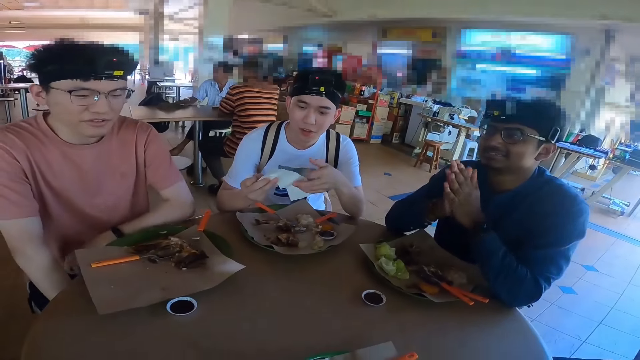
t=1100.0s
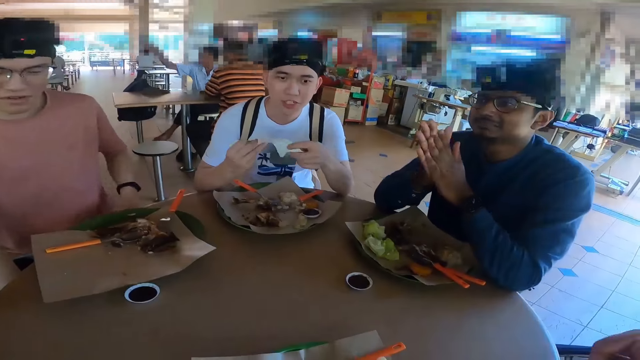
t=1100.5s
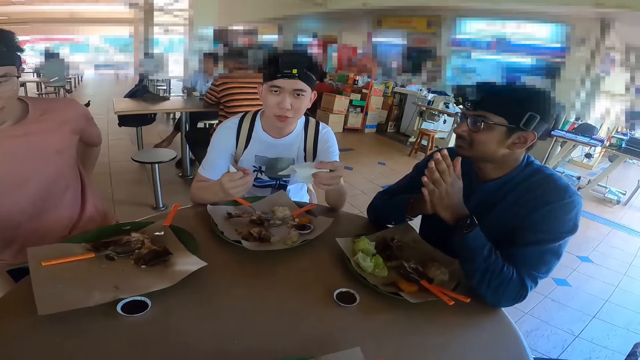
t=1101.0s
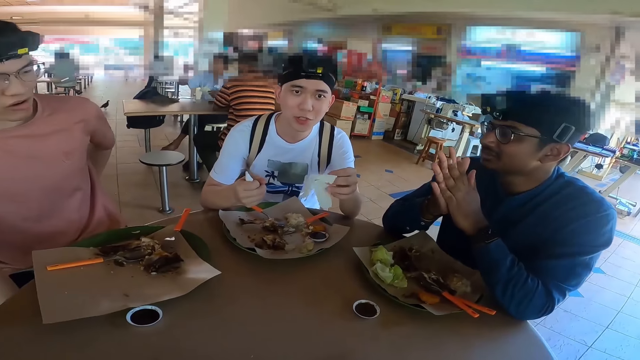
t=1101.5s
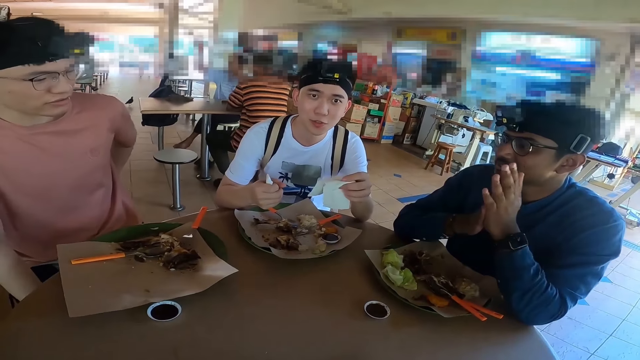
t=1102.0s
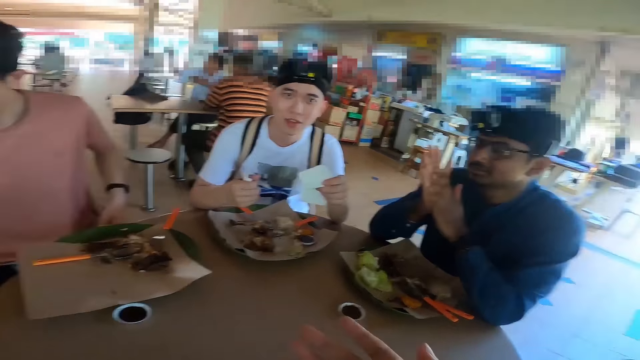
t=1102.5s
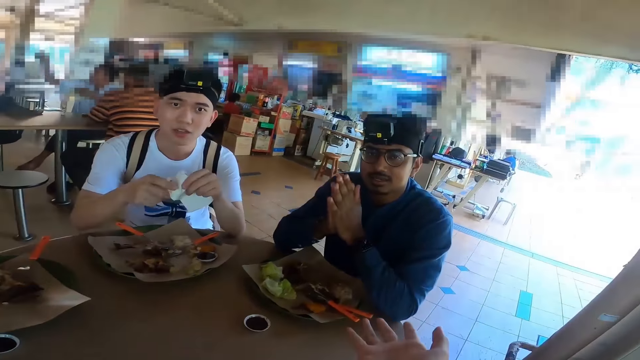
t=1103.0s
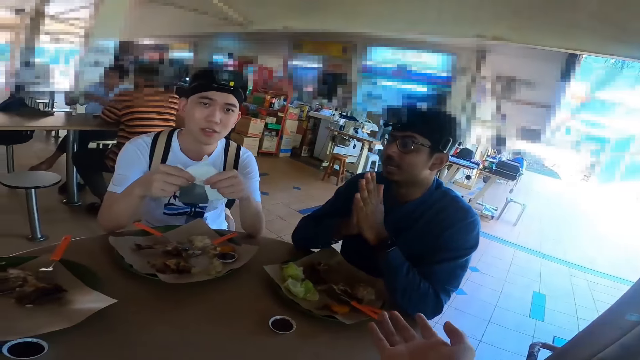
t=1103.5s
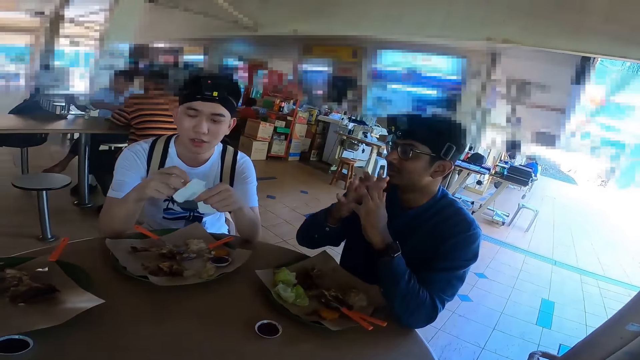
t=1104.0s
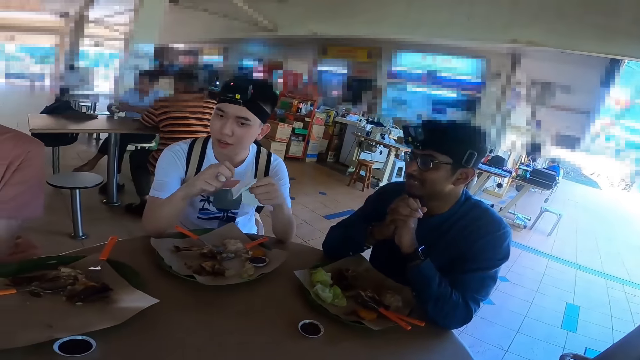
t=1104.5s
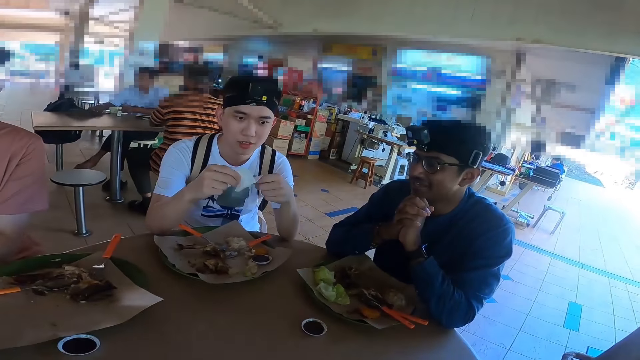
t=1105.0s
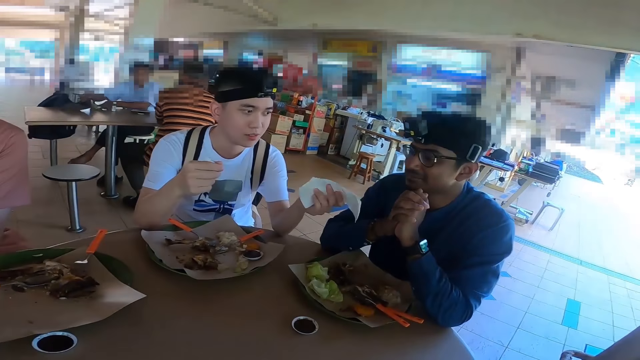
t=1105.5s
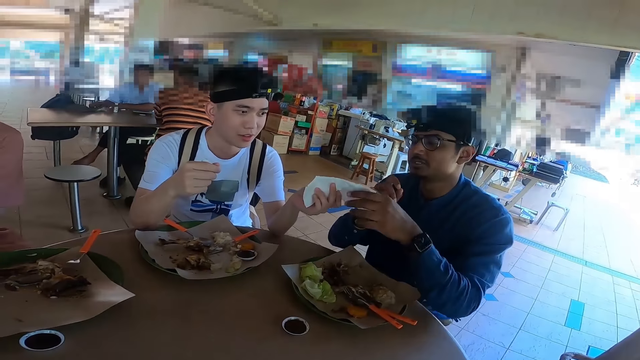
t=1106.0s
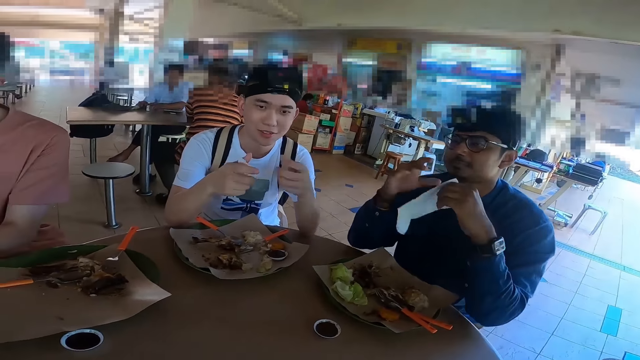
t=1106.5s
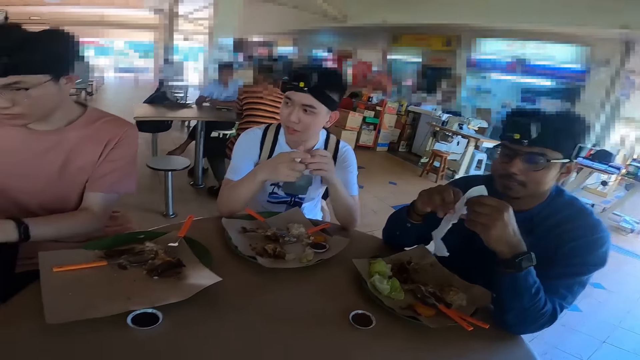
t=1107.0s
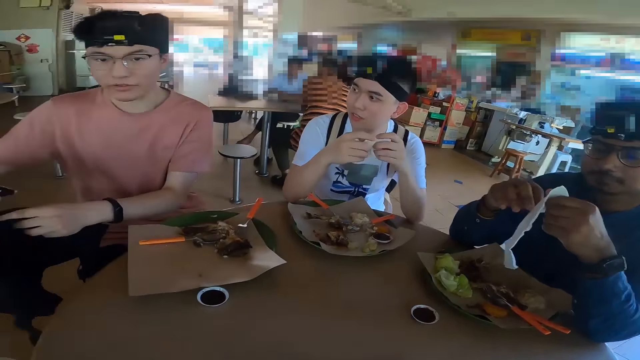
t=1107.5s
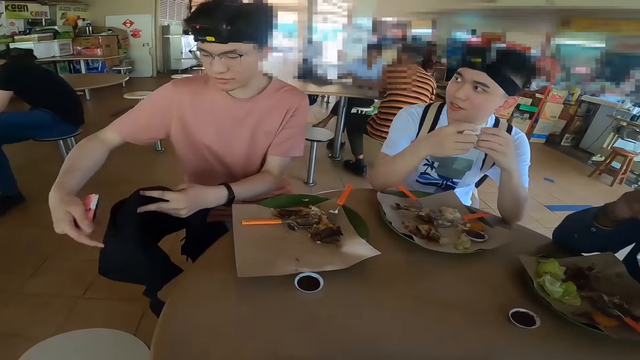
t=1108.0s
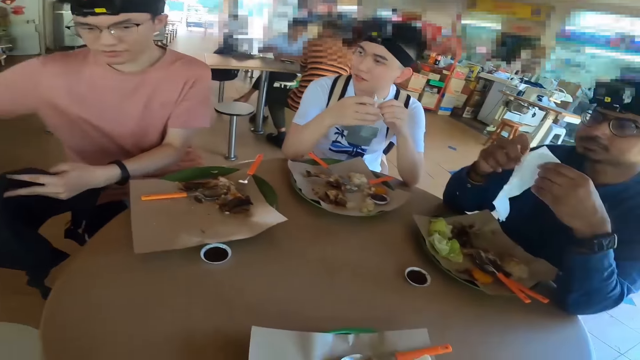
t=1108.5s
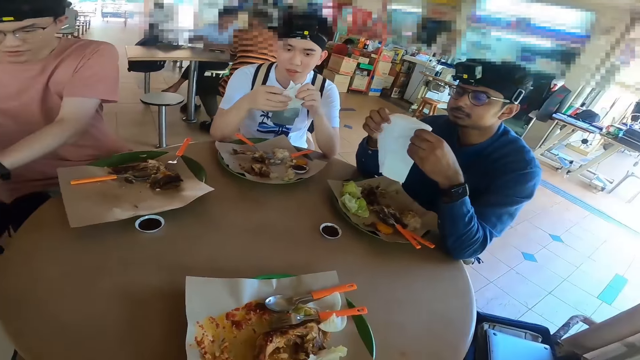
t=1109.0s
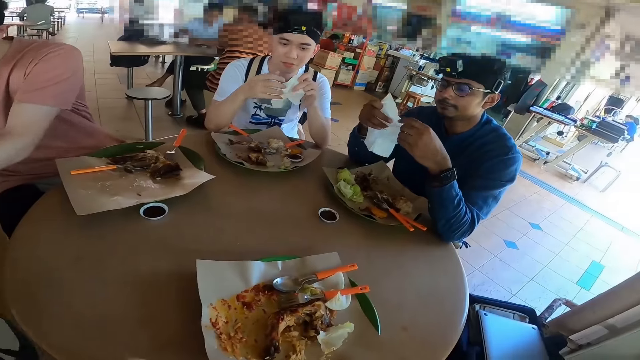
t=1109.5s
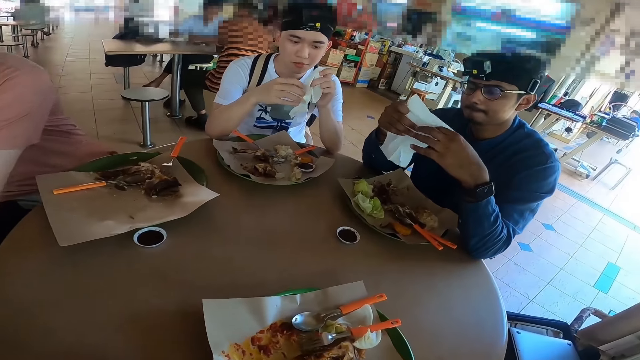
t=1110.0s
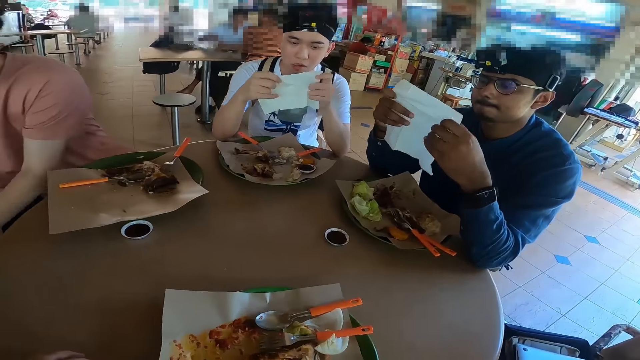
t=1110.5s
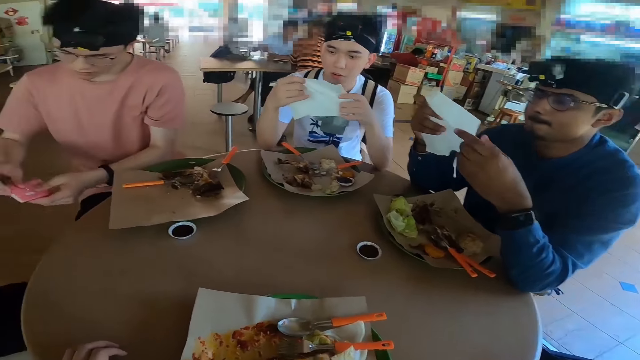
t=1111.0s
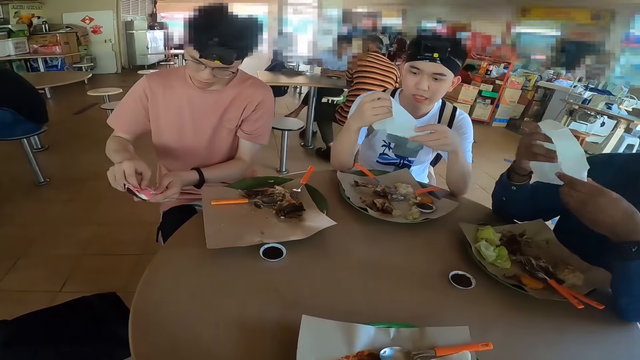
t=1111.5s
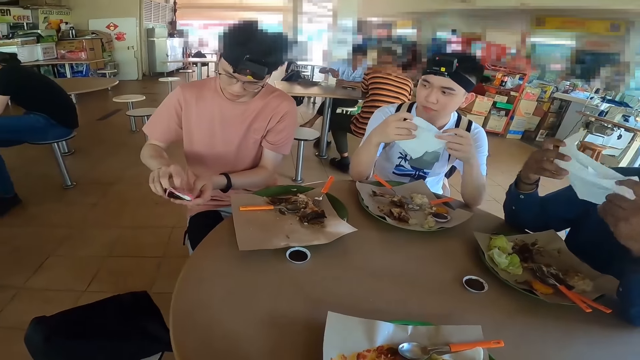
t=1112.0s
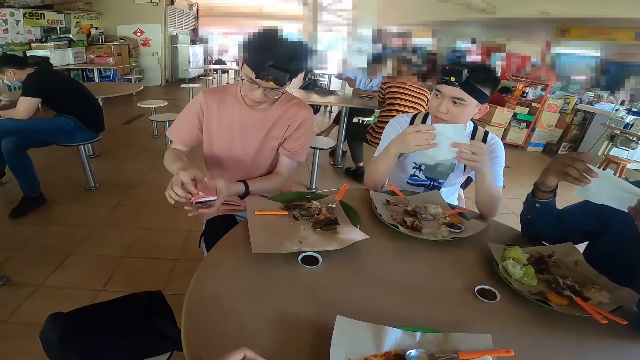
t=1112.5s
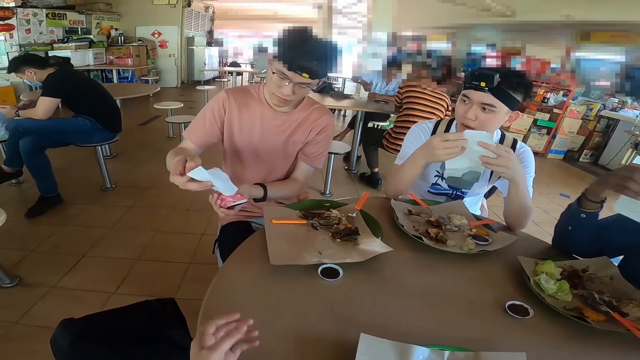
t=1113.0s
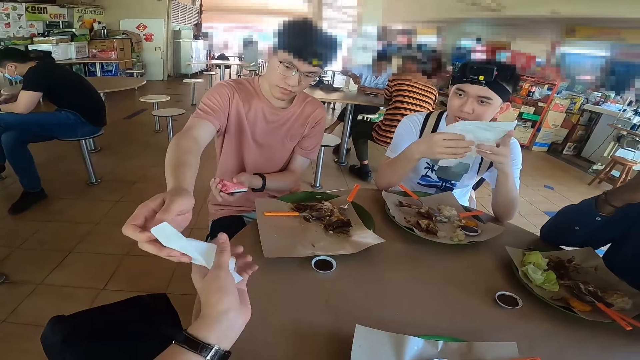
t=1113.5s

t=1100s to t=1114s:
A person gives his suggestion. A man gives another man the tissue or serviette. The person takes a sachet of serviettes from his pocket. The other man looks at the tissue. A third man gives the camera wearer the tissue.

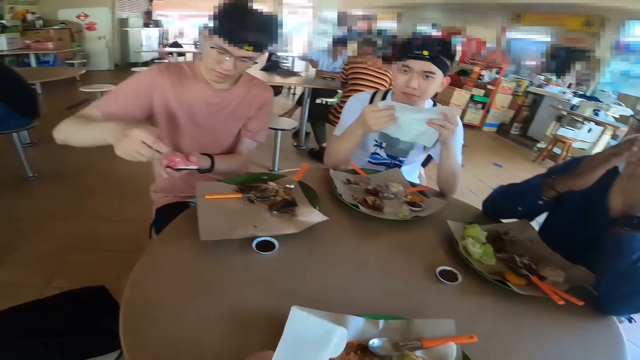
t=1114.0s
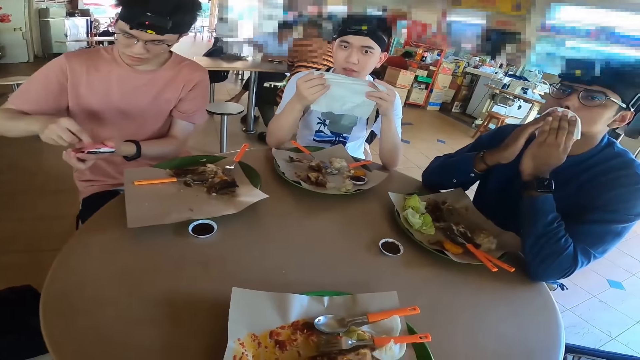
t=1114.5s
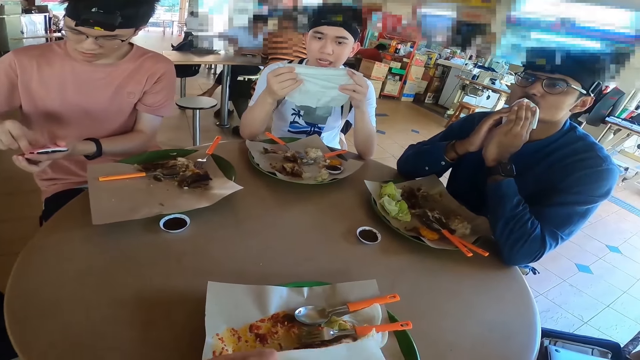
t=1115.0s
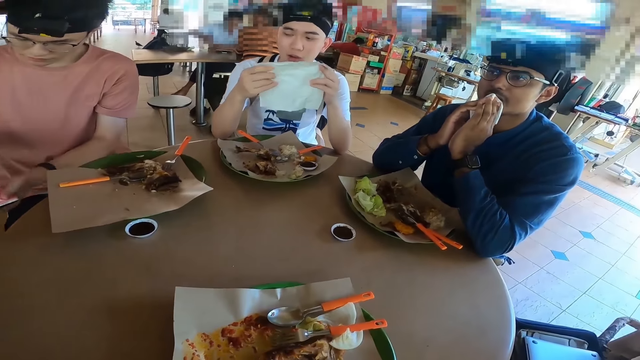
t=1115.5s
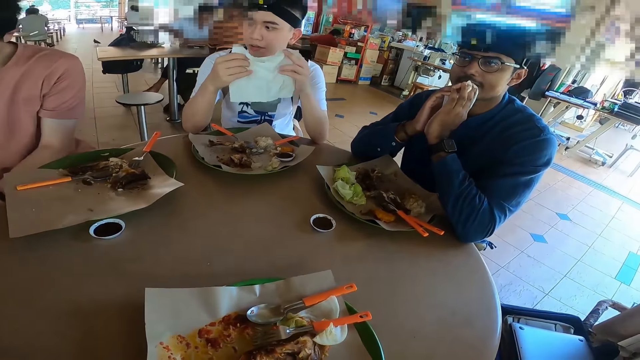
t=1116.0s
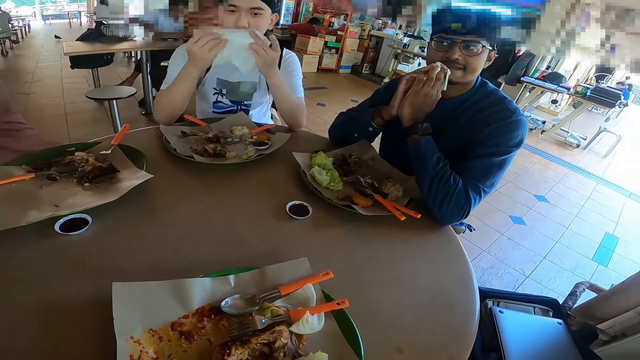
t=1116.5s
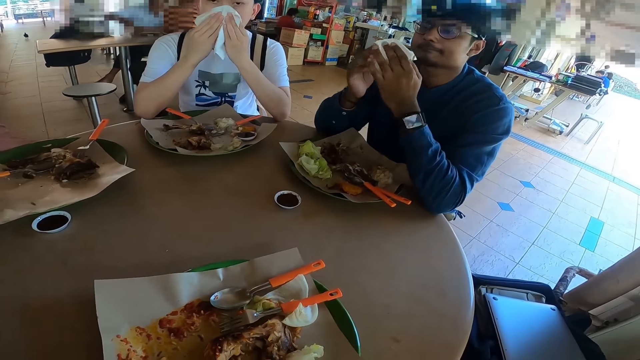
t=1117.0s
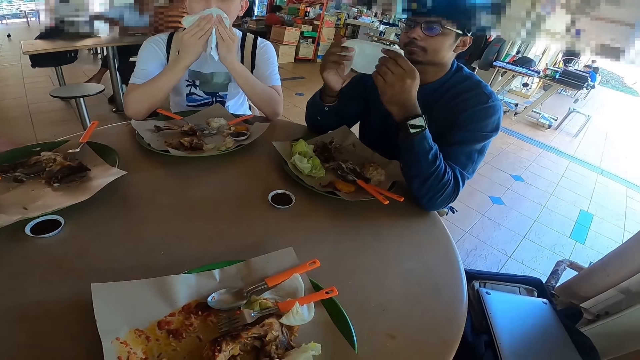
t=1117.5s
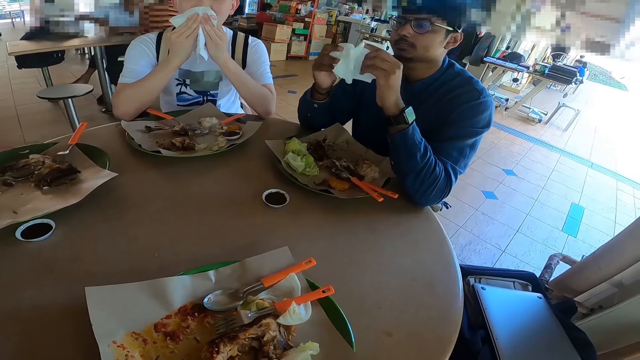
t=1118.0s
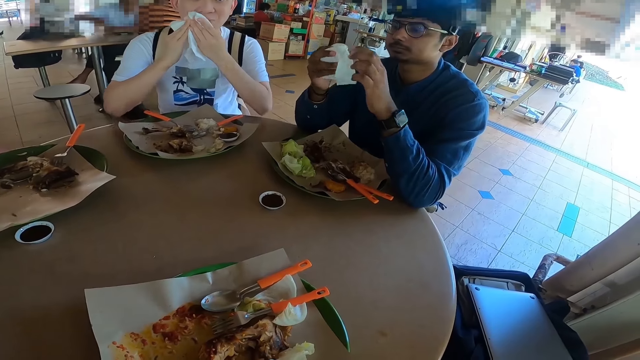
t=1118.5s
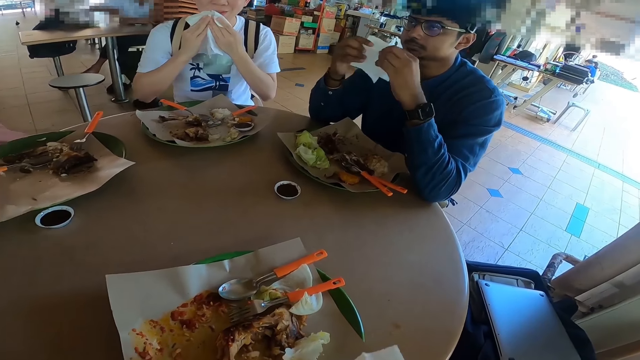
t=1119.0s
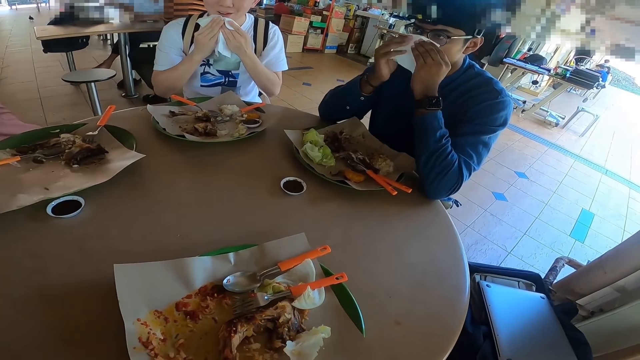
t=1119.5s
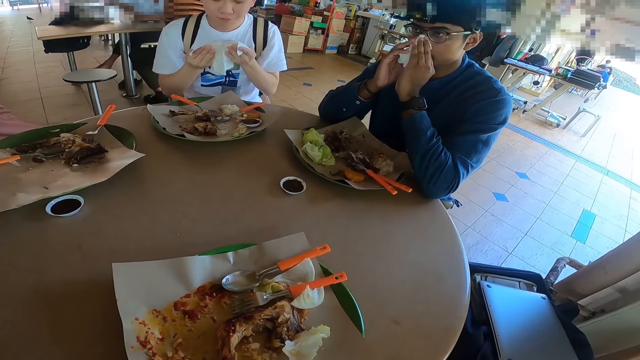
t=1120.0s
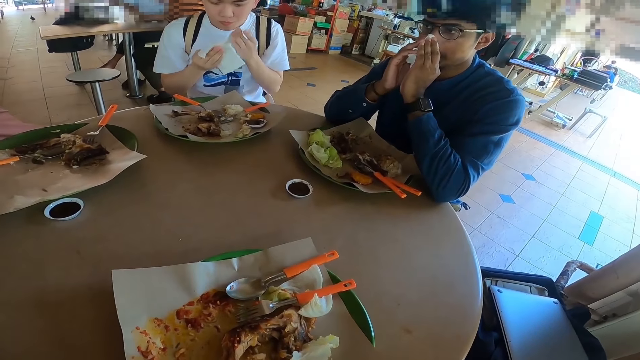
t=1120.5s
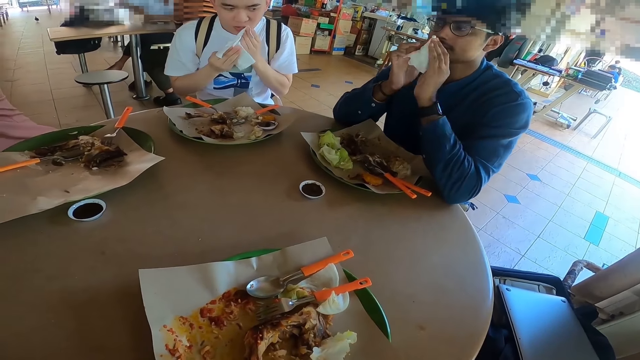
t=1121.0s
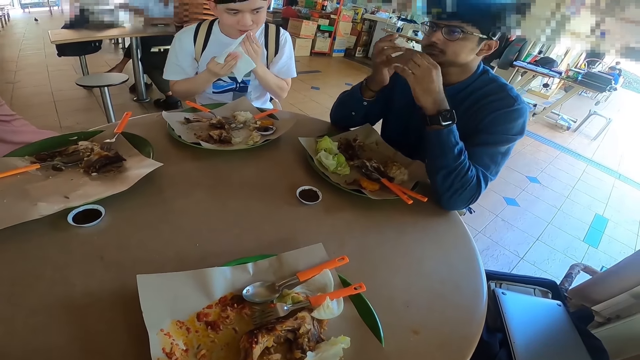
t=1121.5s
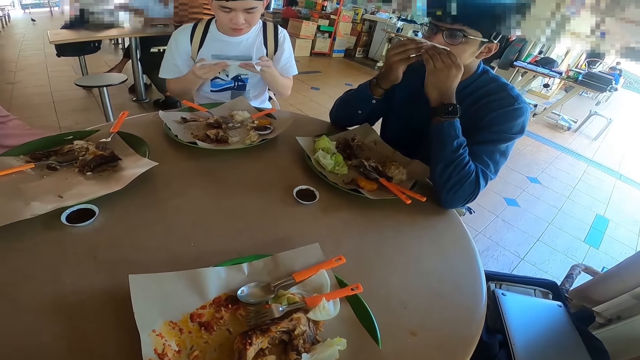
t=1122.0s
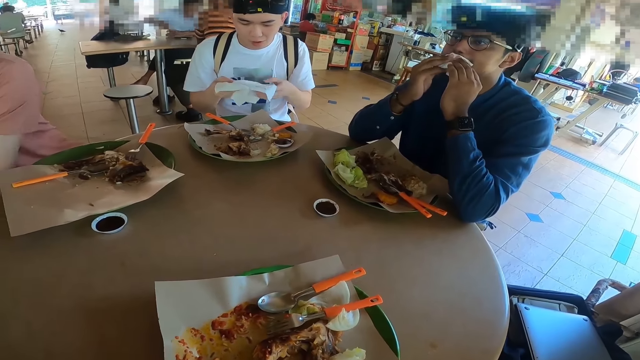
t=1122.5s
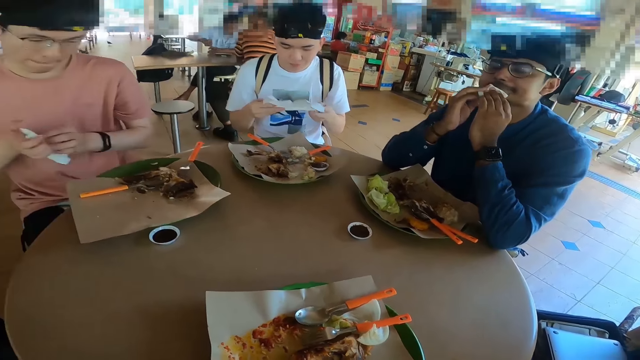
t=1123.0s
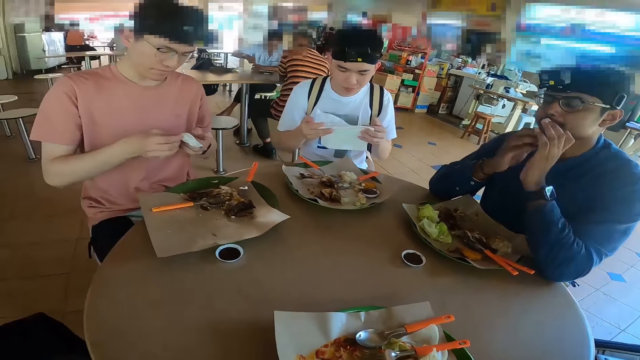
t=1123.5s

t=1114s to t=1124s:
A person shares the serviettes to his friends. A man wipes the face with the tissue. Another man wipes the face with the tissue. The camera wearer wipes the face with the tissue. The person and another person clean their mouths using the serviette.
